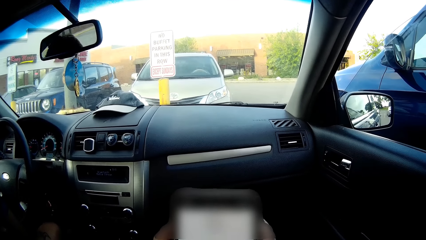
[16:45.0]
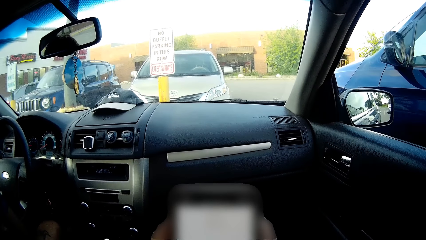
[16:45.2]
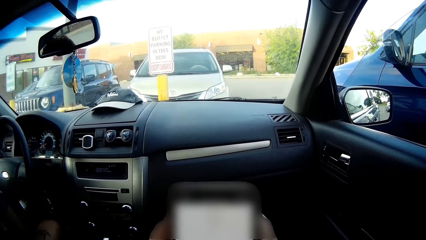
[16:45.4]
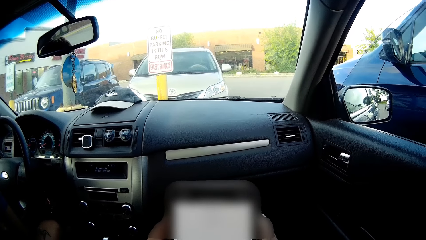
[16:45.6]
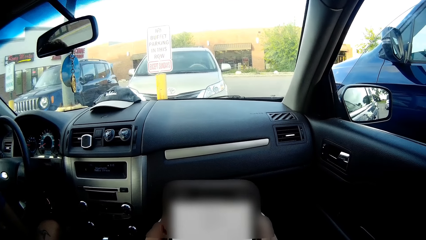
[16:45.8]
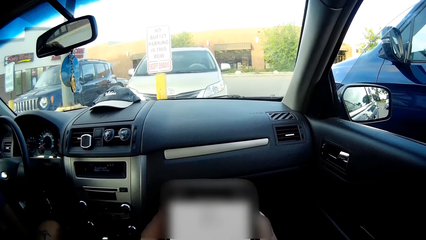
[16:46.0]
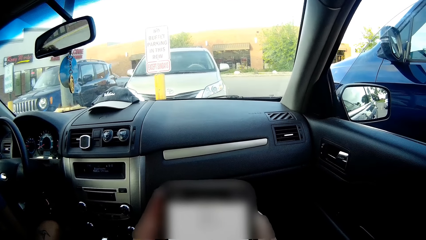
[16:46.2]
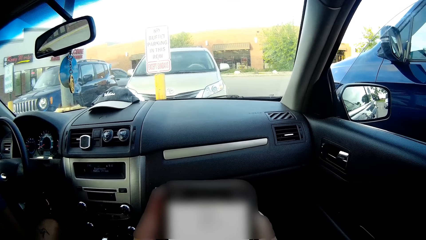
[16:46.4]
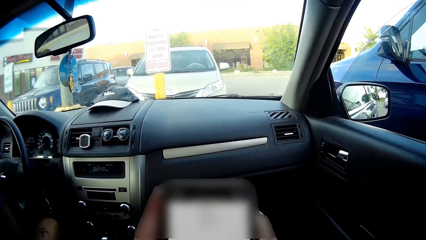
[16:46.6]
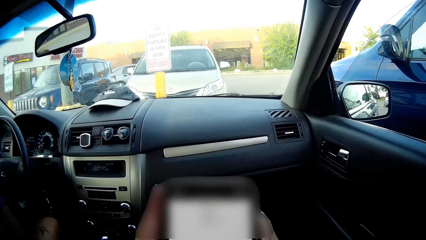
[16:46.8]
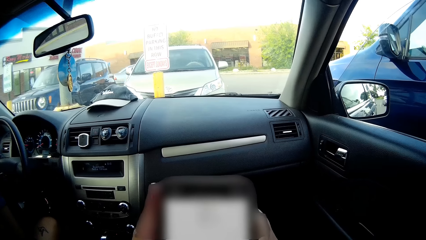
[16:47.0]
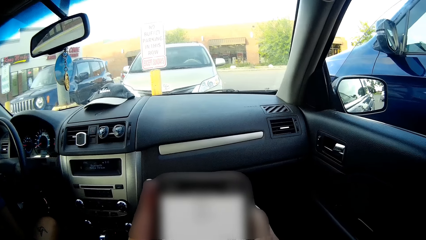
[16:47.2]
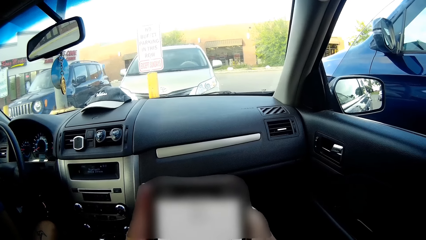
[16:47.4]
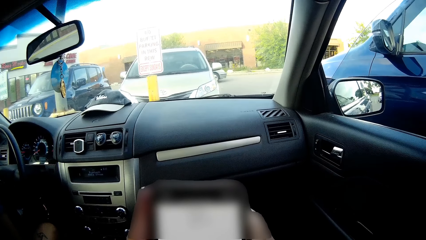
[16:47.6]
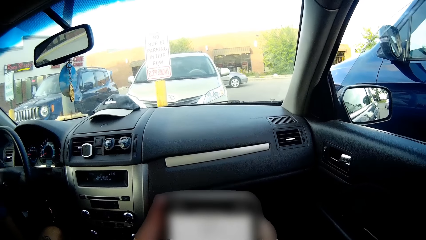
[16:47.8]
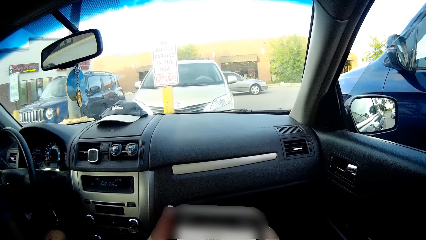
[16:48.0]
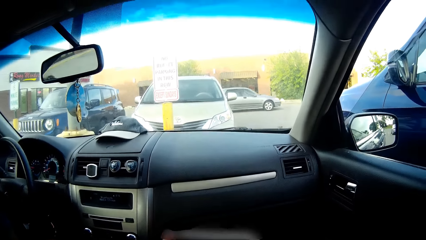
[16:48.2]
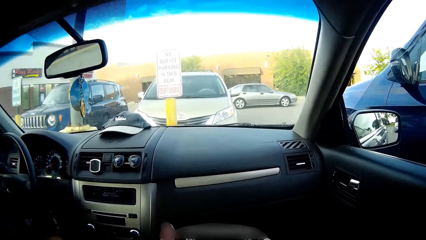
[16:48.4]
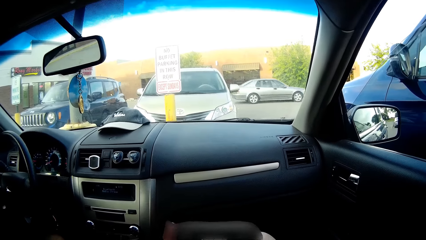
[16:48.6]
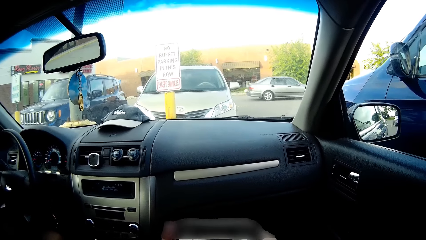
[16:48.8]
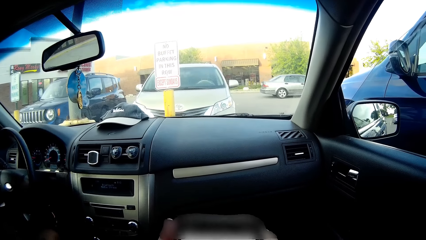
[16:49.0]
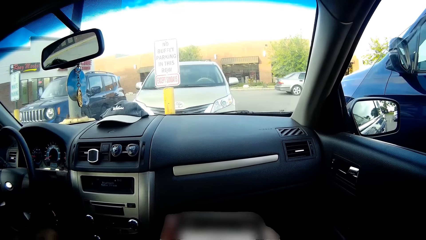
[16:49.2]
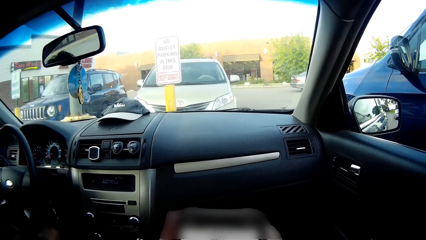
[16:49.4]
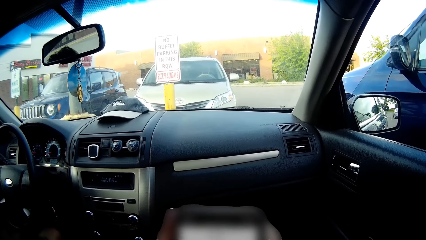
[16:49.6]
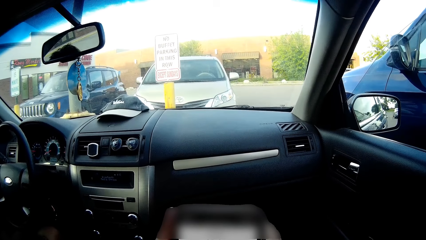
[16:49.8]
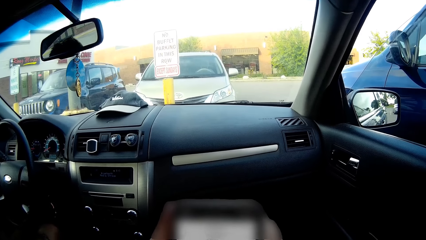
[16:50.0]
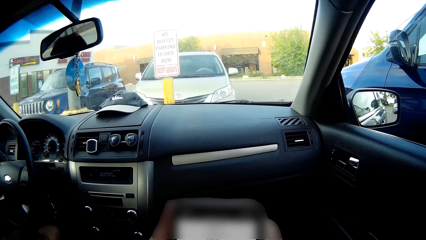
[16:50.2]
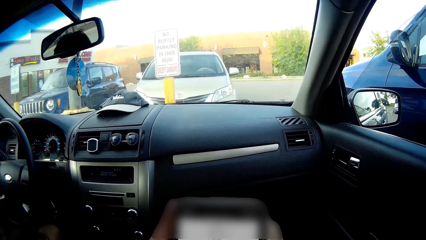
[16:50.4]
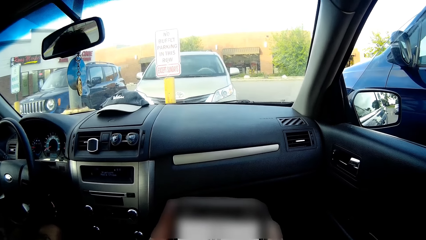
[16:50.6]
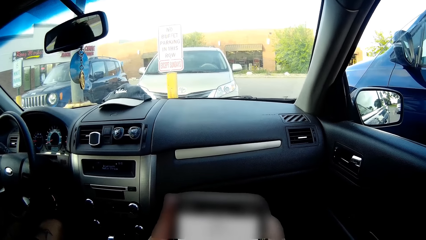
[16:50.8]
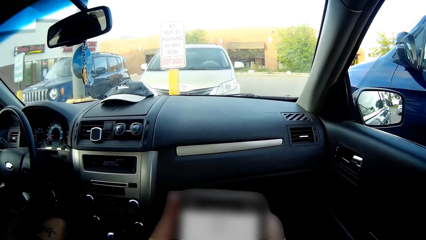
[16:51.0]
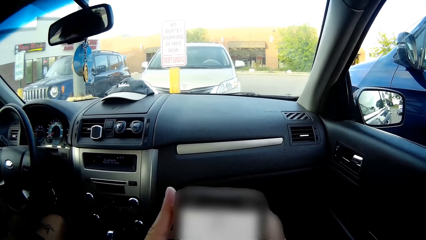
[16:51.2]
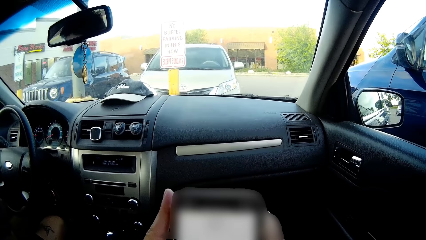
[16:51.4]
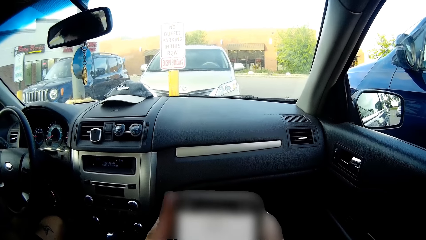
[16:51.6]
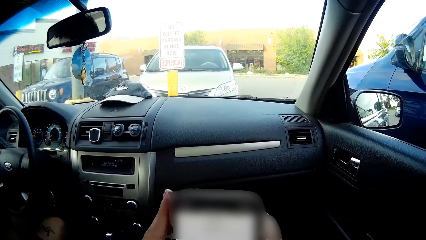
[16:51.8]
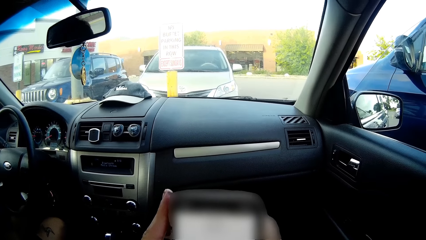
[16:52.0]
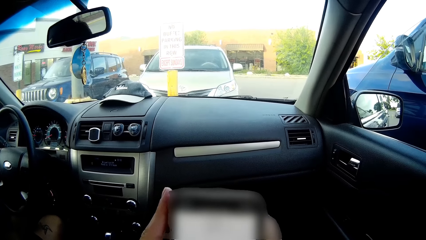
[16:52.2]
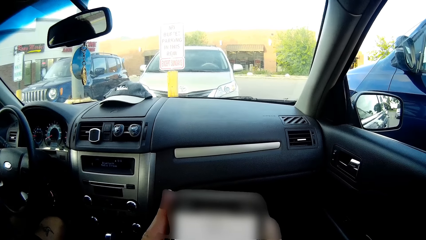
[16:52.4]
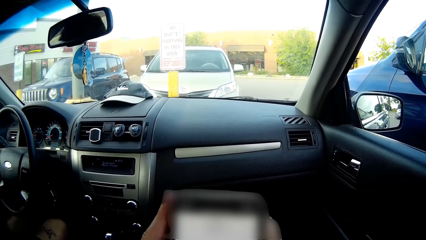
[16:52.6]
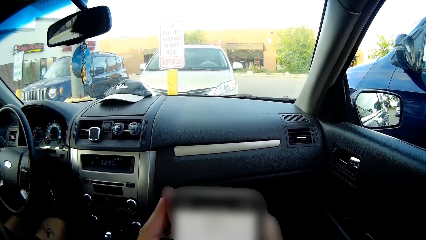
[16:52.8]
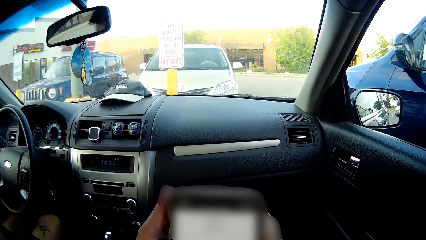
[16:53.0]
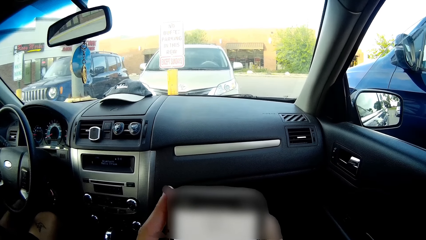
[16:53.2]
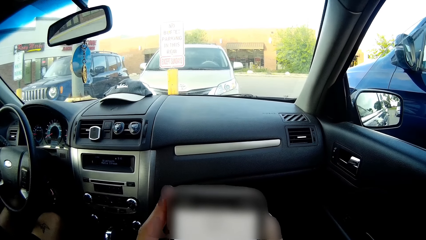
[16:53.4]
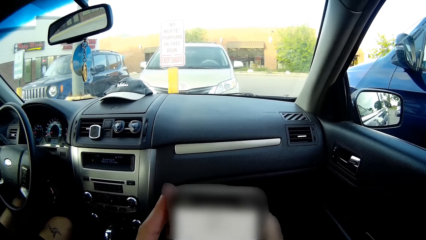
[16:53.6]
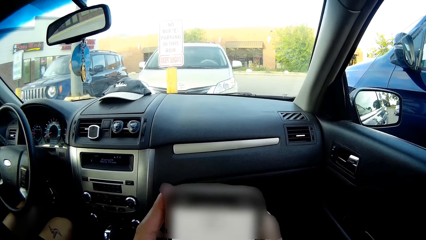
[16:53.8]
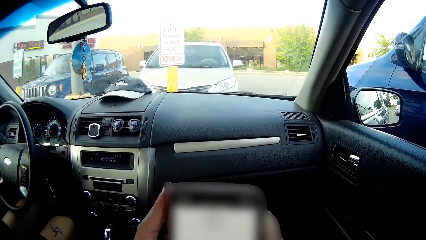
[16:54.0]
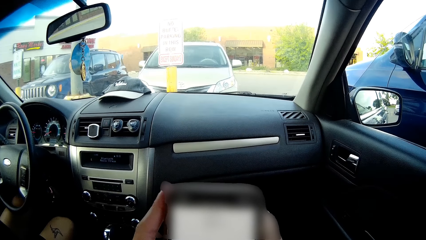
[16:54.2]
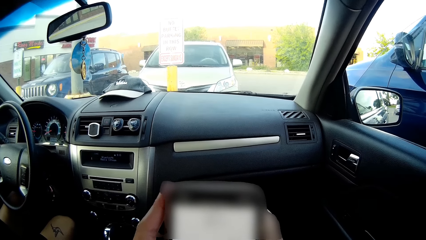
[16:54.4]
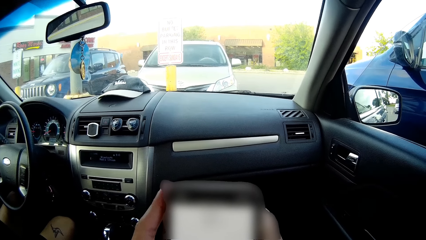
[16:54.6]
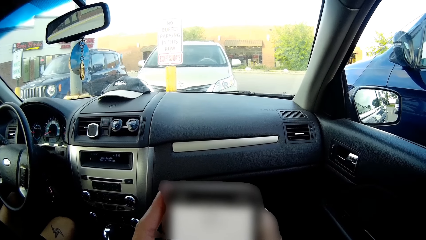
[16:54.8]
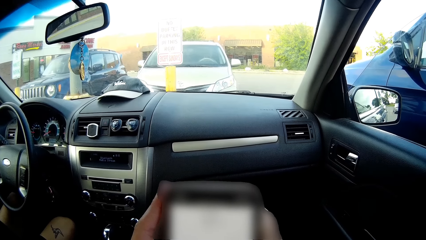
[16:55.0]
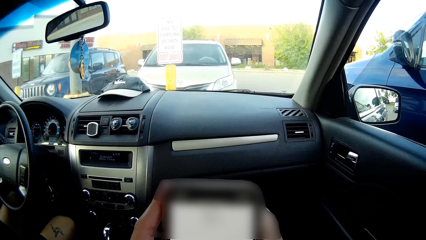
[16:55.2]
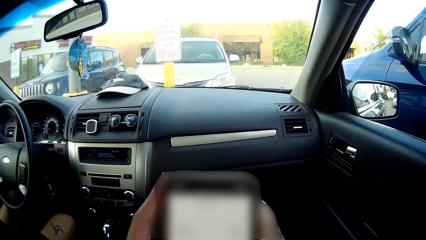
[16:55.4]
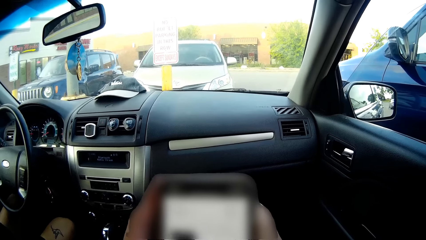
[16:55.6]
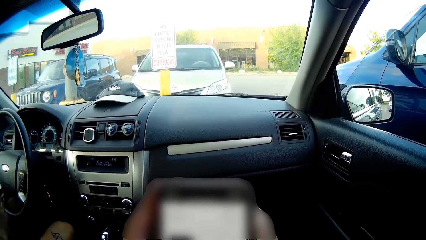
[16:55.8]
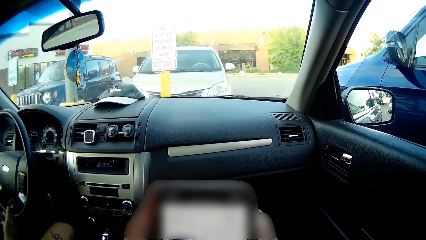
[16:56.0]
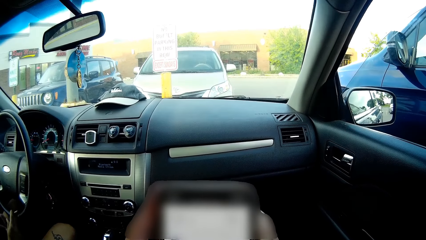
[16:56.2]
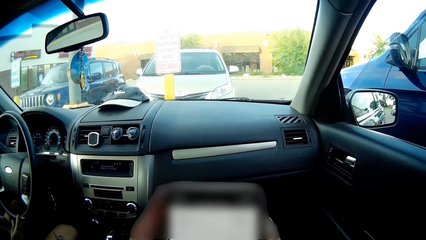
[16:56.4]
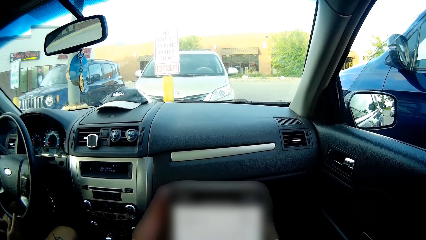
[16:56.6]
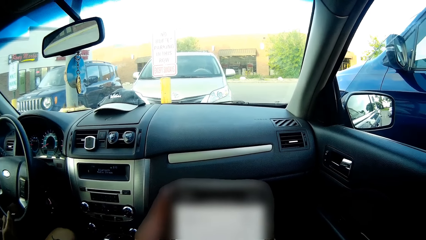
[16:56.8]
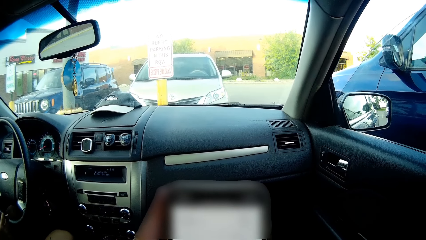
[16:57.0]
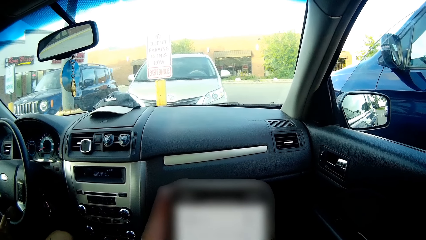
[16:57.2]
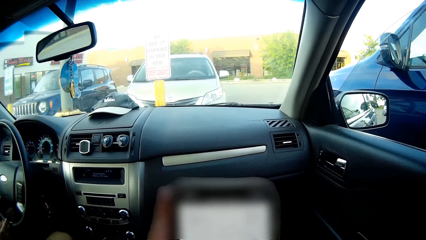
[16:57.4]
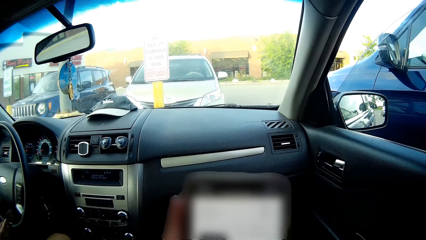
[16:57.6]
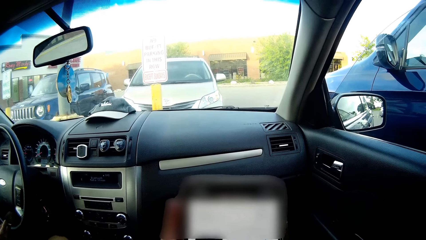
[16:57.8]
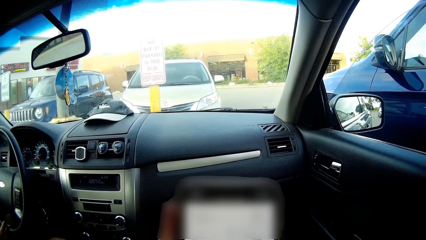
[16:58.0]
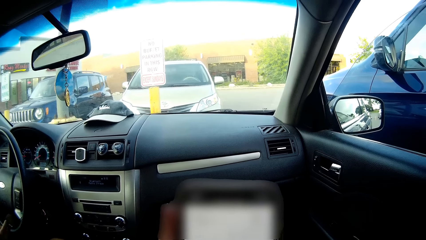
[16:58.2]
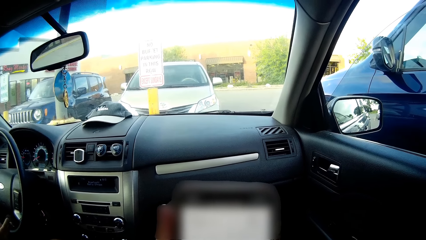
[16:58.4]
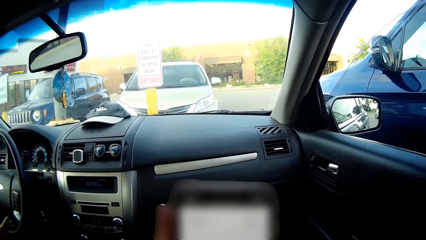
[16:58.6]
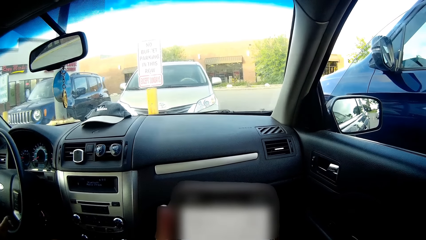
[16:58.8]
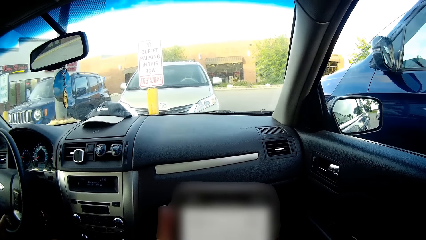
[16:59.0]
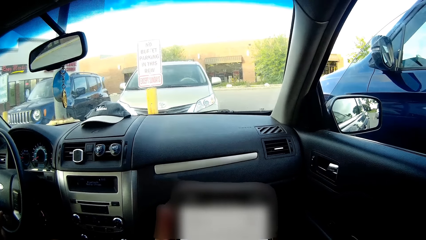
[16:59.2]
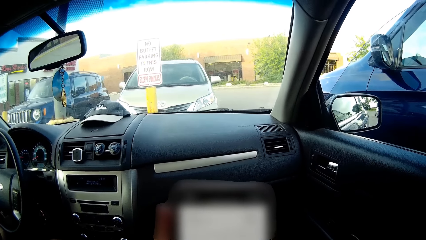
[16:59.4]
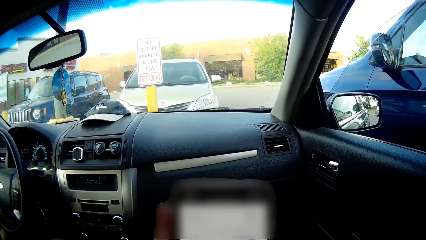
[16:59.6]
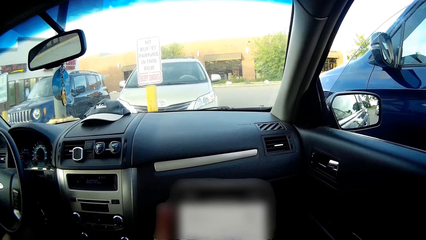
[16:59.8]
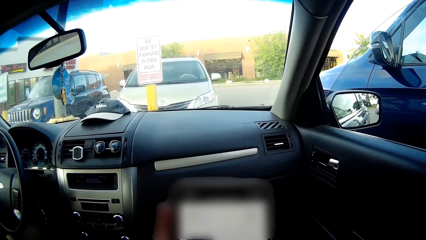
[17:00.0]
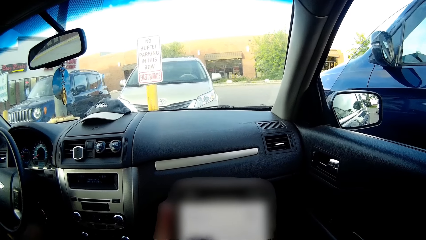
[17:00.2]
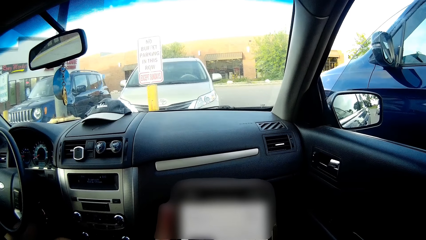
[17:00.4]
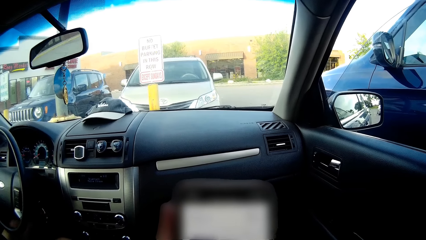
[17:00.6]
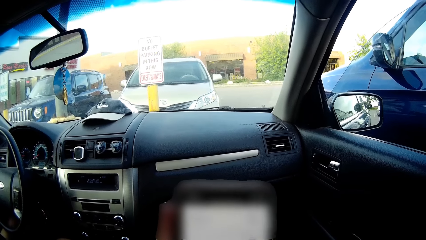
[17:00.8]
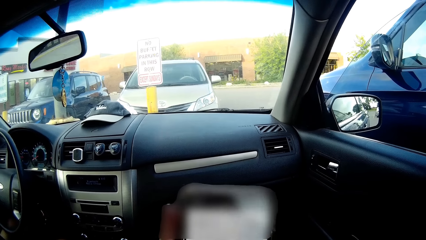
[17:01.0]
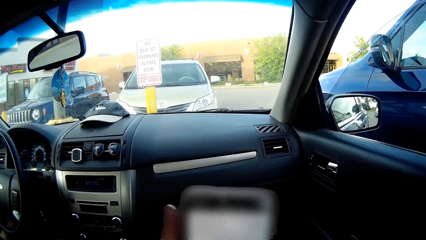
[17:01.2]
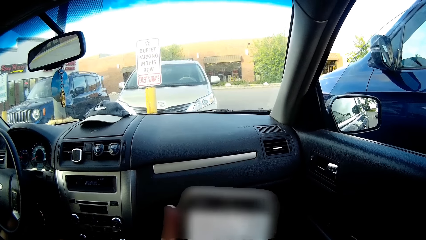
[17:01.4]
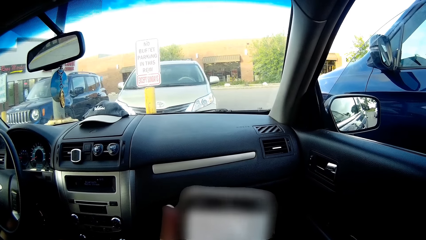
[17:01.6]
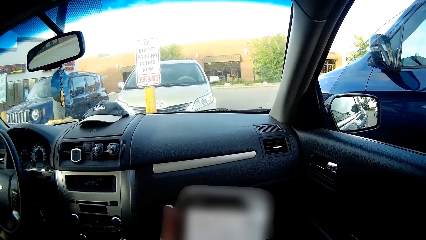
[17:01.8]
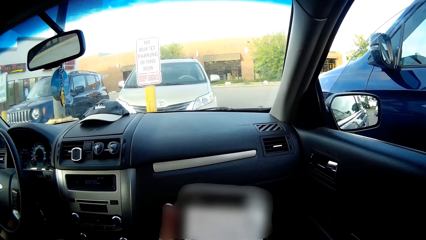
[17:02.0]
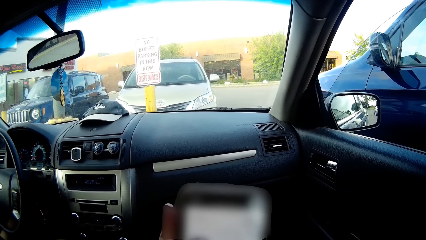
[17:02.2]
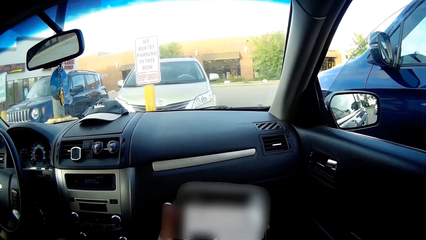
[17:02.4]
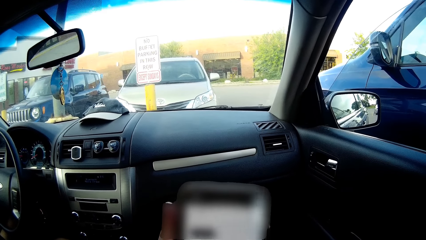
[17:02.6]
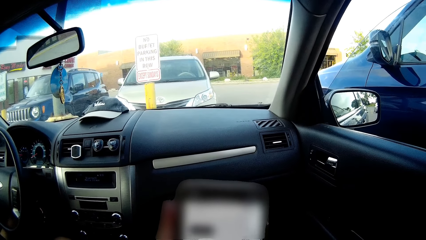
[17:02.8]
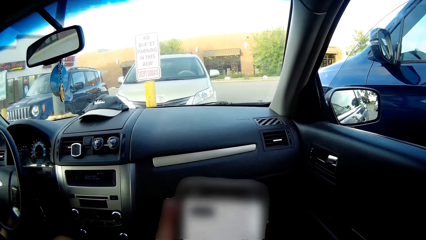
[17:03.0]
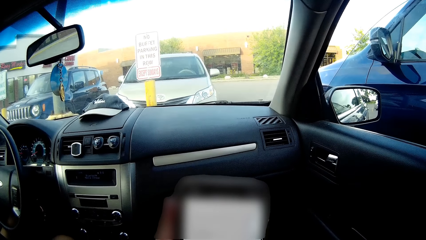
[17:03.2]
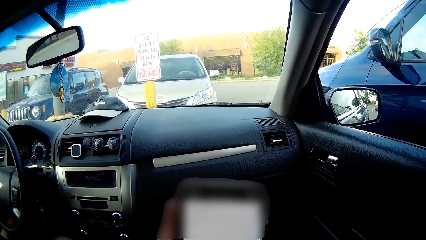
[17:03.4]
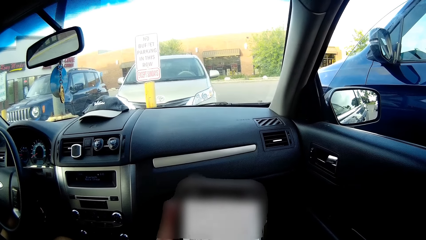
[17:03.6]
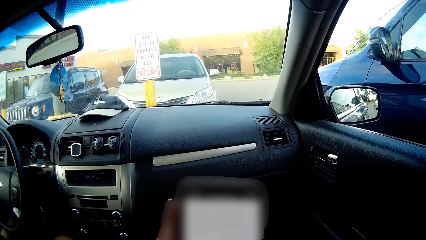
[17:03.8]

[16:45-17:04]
A man adjusts himself on a car seat. The man holds a stick of cigarette with his right hand. The camera wearer operates a mobile phone. They converse with the man.
